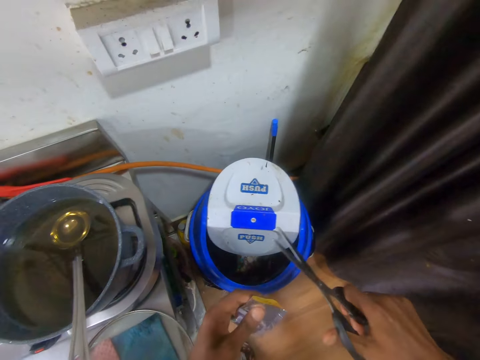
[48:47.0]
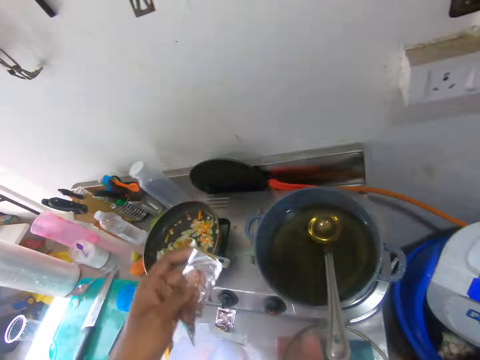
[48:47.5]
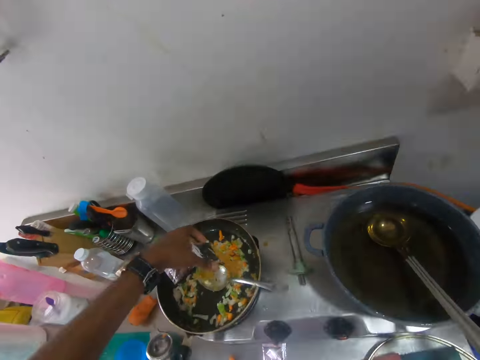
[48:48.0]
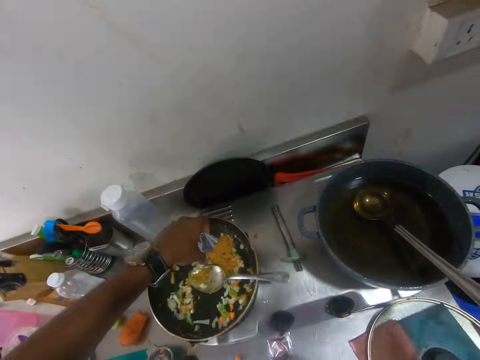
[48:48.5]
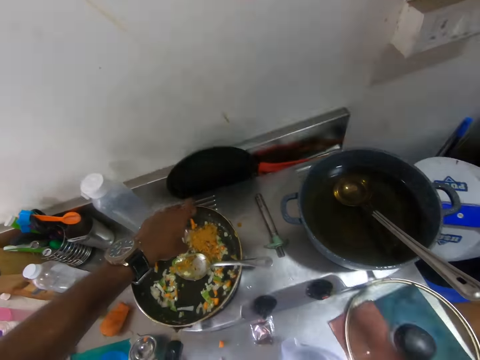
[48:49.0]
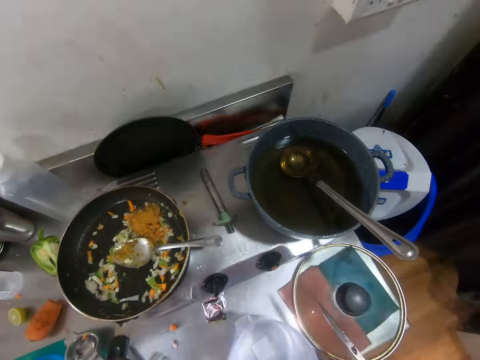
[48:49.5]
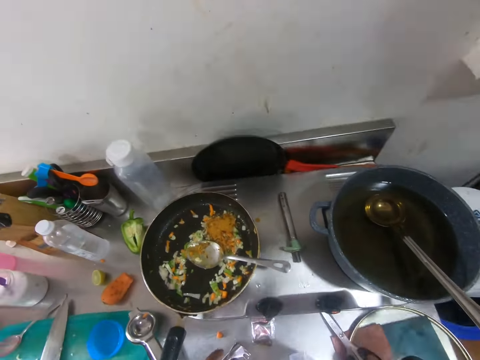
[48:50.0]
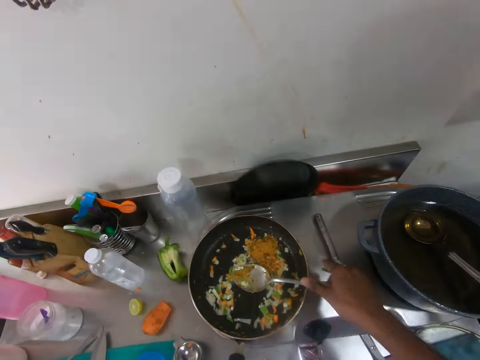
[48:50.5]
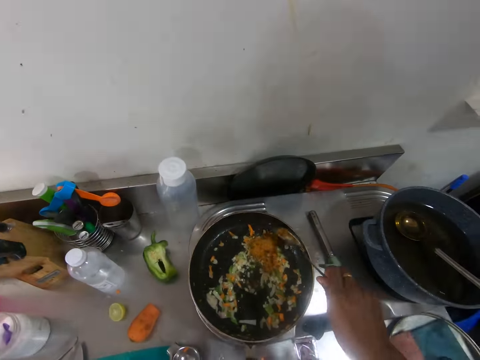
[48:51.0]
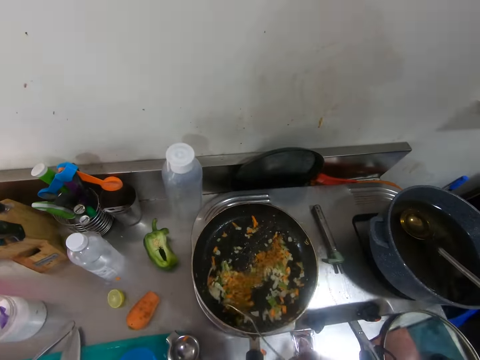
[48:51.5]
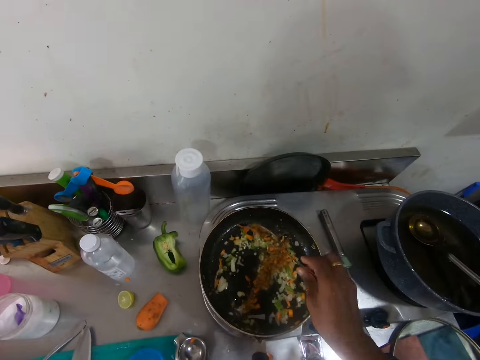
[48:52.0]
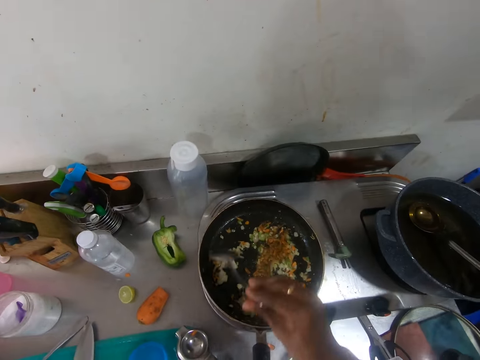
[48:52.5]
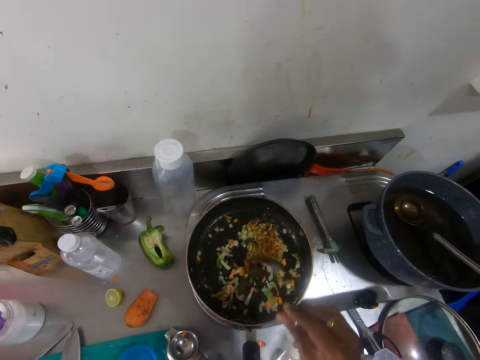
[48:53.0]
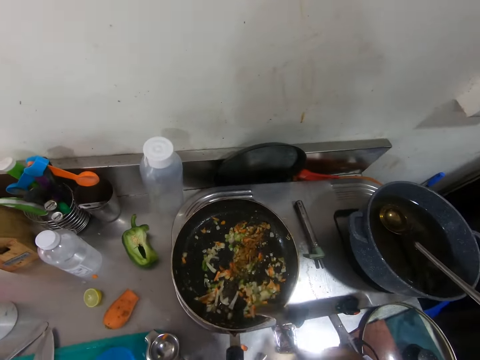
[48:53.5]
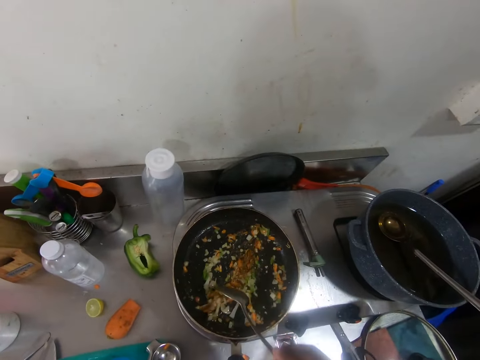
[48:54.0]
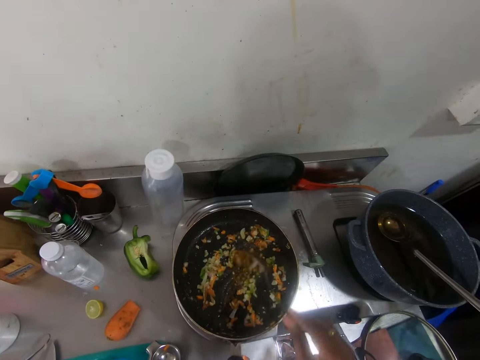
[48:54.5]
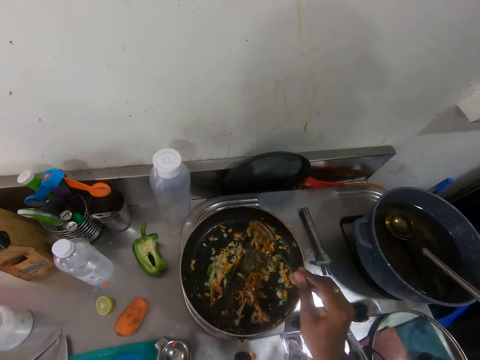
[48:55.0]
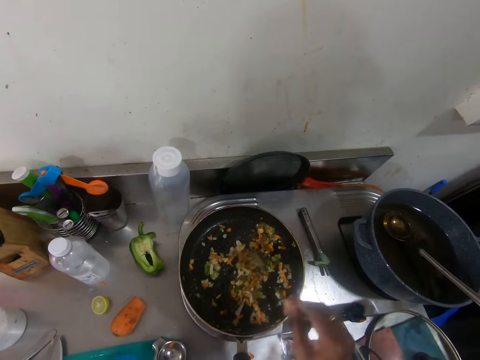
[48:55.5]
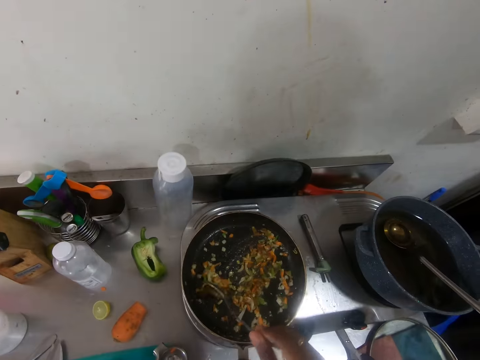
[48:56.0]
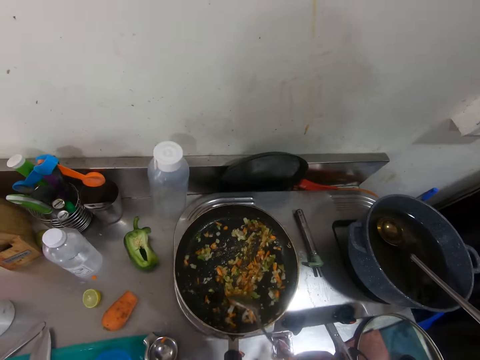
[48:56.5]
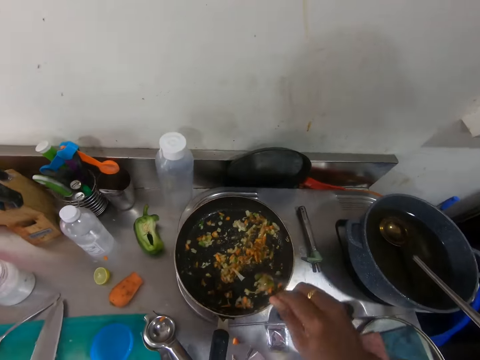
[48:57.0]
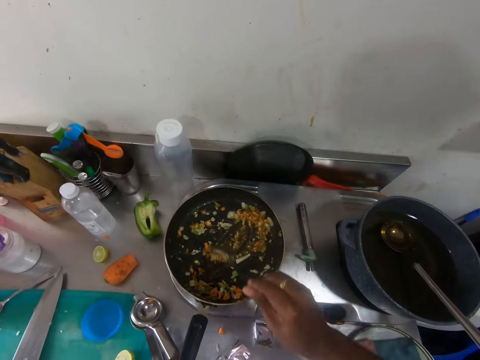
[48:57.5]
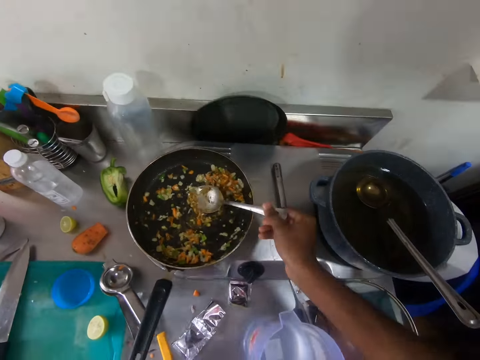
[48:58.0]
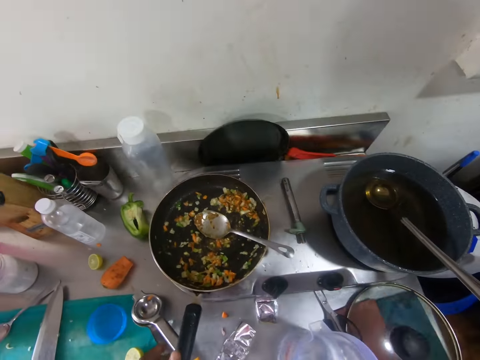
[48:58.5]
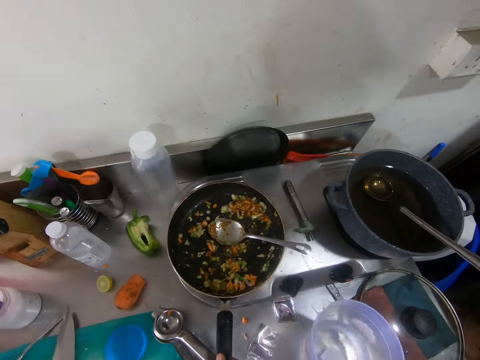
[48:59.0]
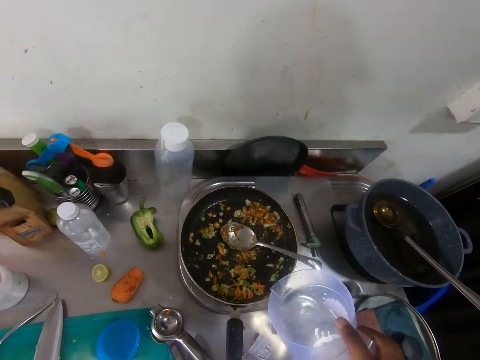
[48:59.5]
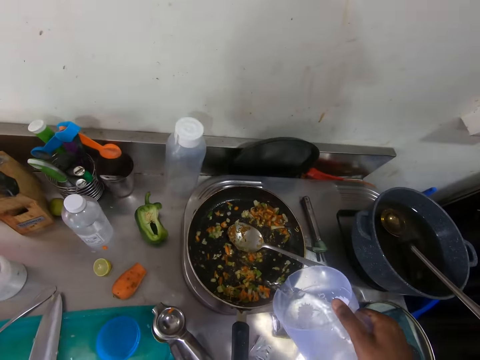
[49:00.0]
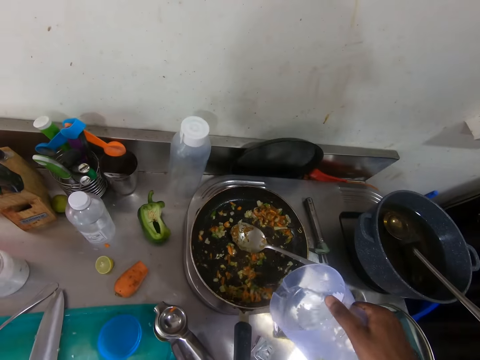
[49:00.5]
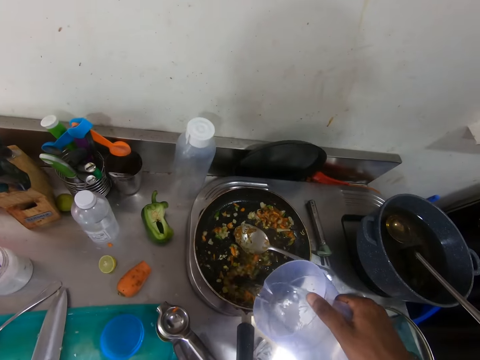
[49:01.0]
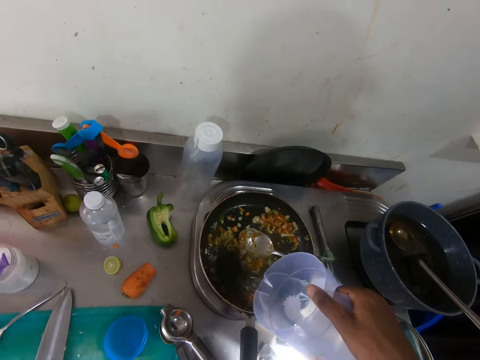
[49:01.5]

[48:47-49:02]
The camera wearer pours some seasoning into the frying pan from the sachet in his left hand. He drops the sachets on the counter with his left hand. He drops the pair of scissors on the counter with his right hand. He grabs the spoon in the frying pan with his right hand. He mixes the vegetables in the frying pan with the spoon in his right hand. He drops the spoon in the frying pan with his right hand. He carries the jug of water from the frying pan with his right hand. He pours some water into the frying pan from the jug in his right hand.

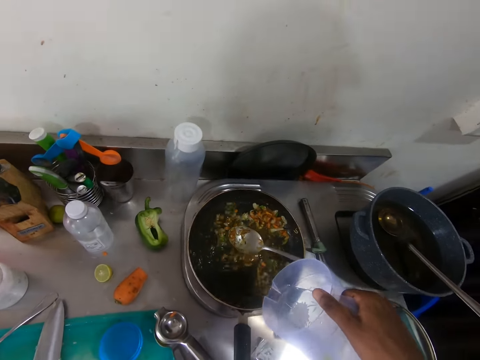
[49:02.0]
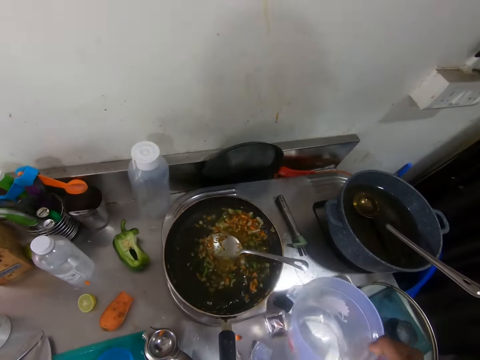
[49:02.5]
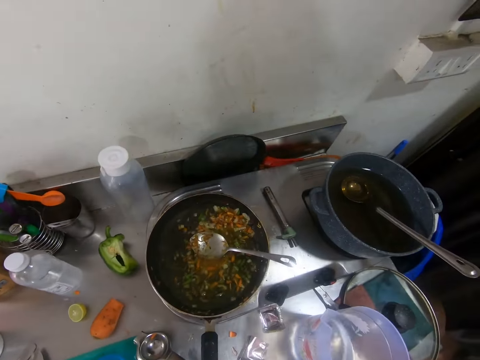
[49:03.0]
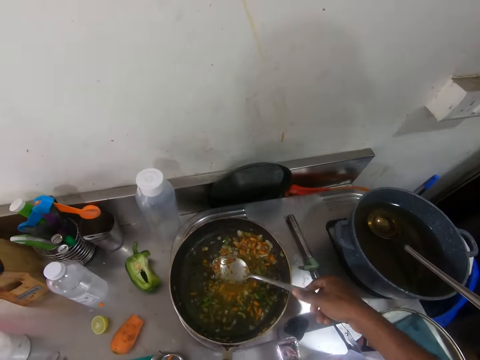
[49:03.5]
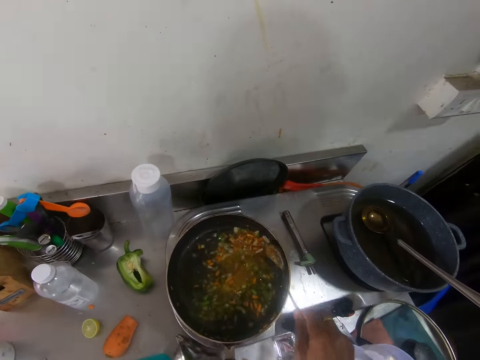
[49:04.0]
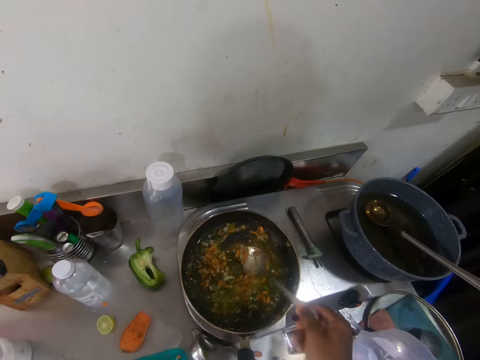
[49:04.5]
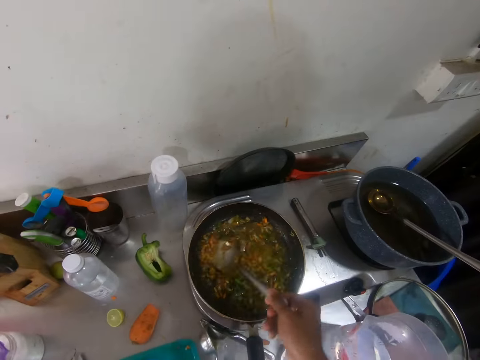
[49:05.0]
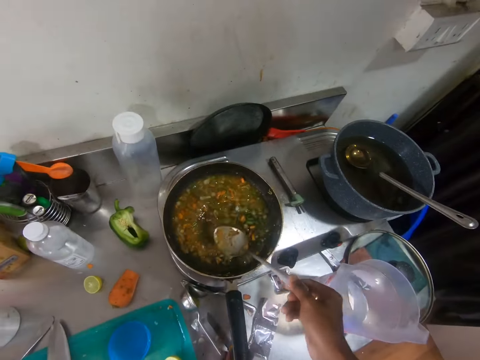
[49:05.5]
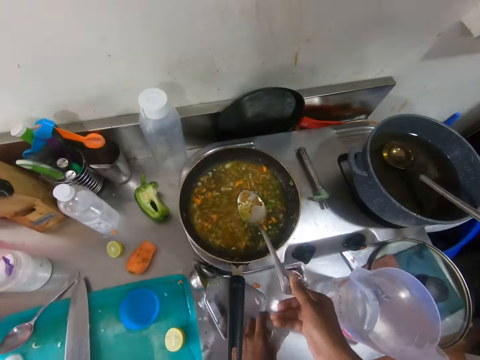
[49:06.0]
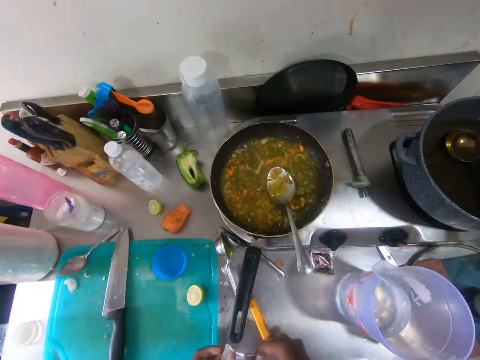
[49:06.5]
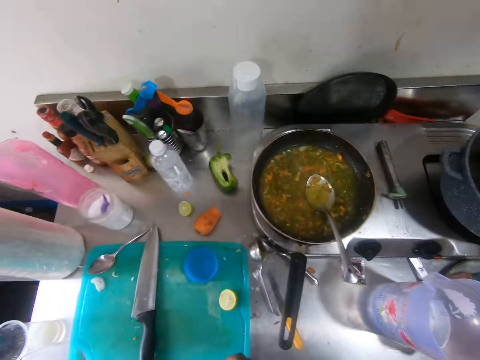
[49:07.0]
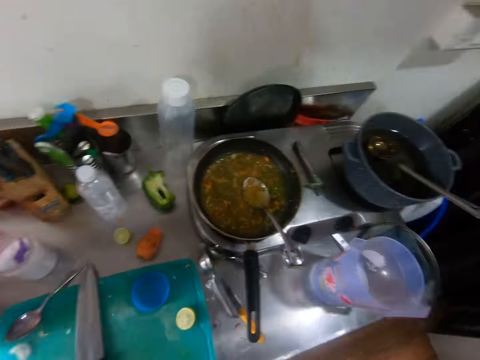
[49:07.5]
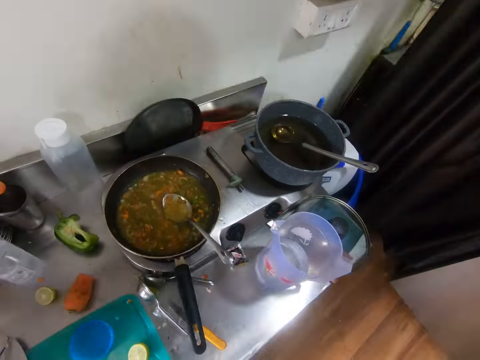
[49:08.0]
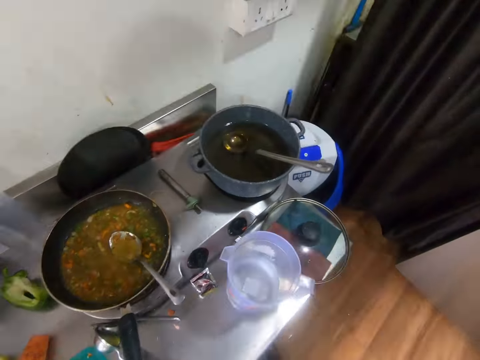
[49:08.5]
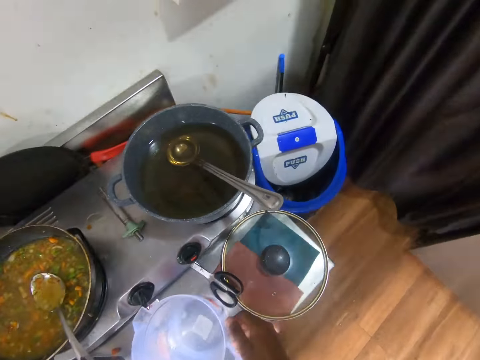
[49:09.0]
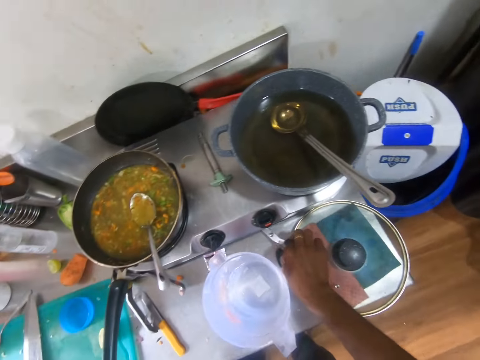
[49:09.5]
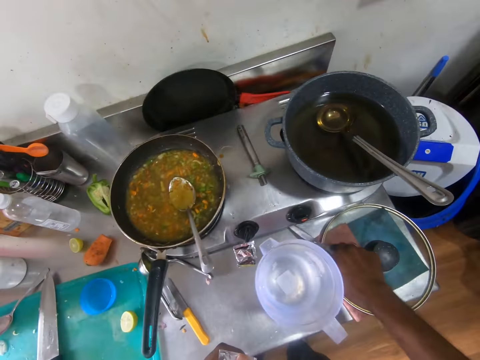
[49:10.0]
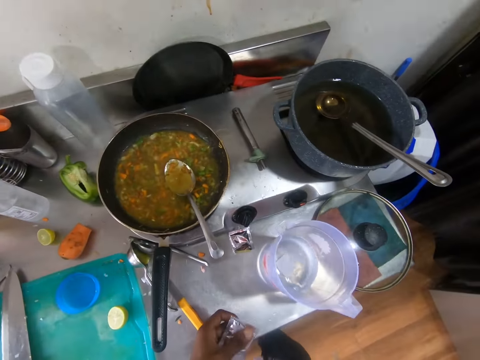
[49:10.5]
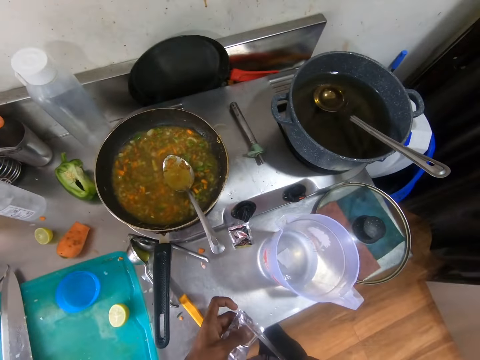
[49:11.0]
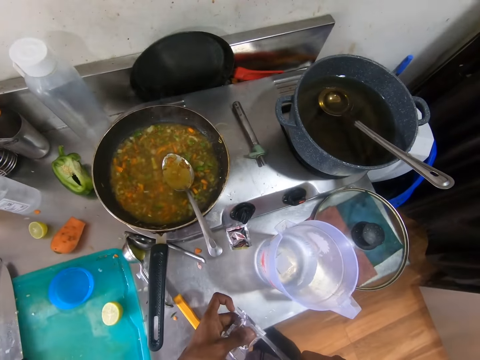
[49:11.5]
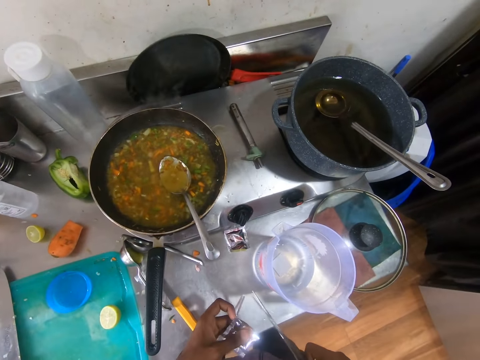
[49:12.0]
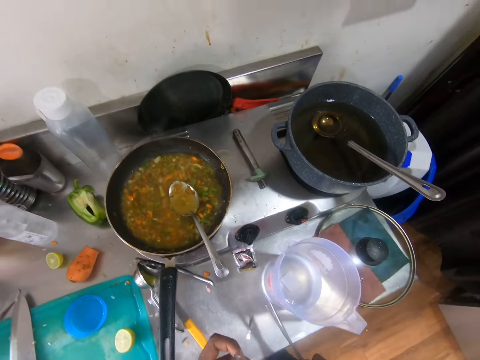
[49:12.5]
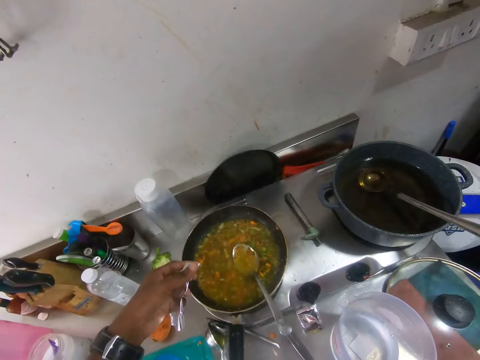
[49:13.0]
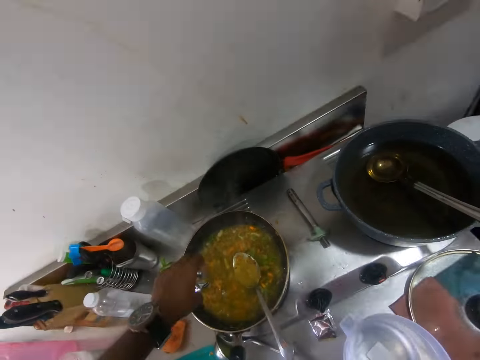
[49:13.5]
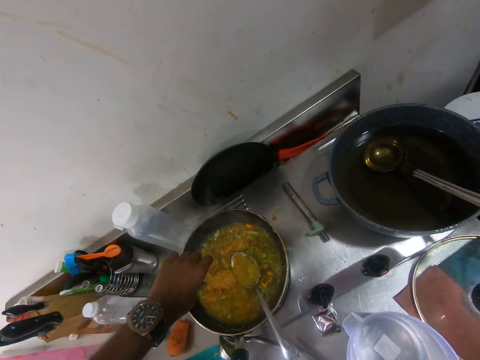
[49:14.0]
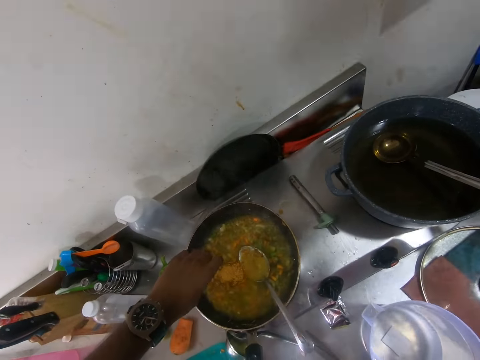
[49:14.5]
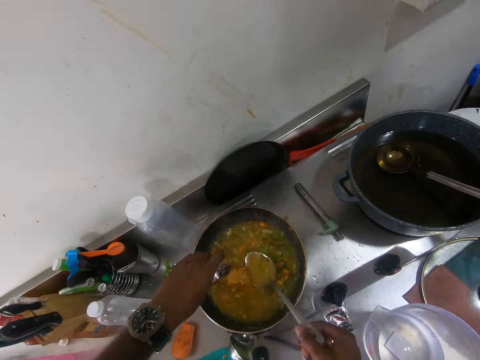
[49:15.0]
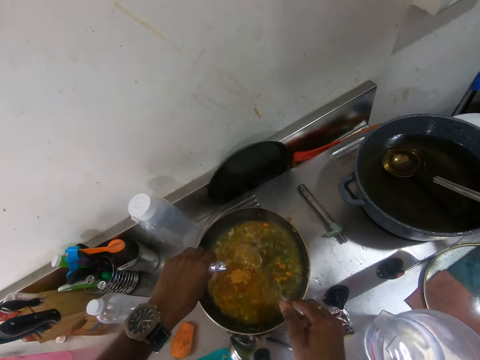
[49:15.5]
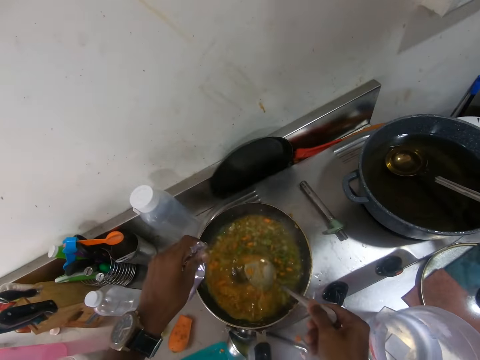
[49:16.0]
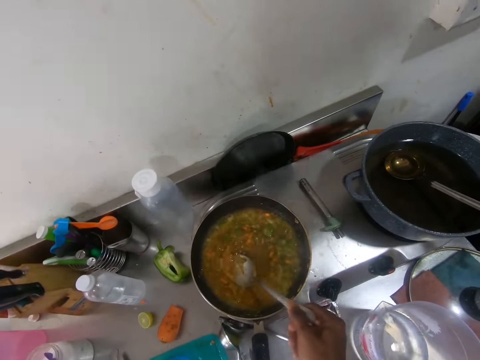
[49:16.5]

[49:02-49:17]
The camera wearer drops the jug of water on the counter with his right hand. He picks the spoon from the frying pan with his right hand. He stirs the ingredients in the frying pan with the spoon in his right hand. He picks the sachets of seasoning from the counter with his left hand. He drops the spoon in the frying pan with his right hand. He picks the pair of scissors from the counter with his right hand. He cuts the sachet of seasoning in his left hand with the pair of scissors in his right hand. He pours some seasoning into the frying pan from the sachet in his left hand. He picks the spoon from the frying pan with his right hand. He stirs the ingredients in the frying pan with the spoon in his right hand.
